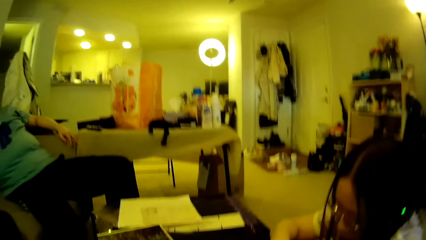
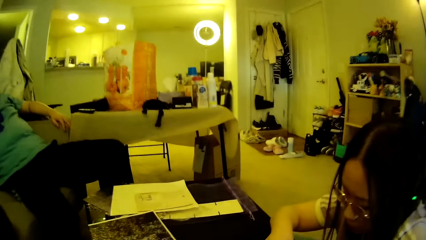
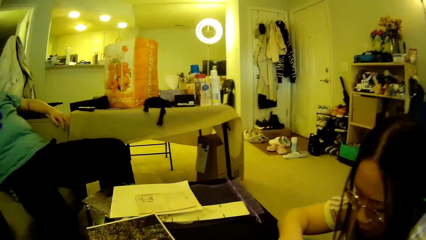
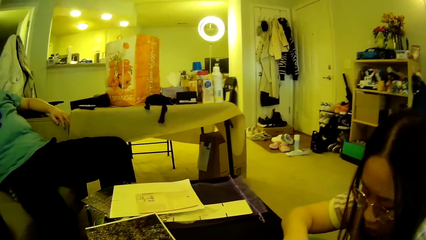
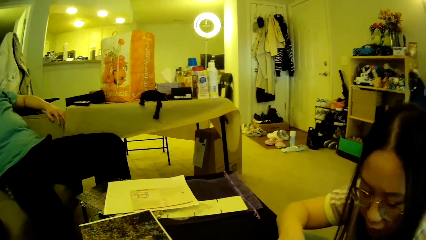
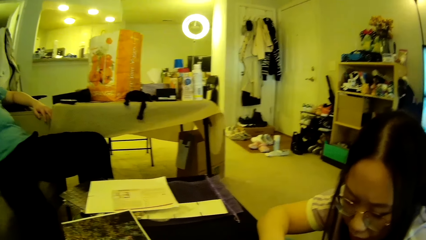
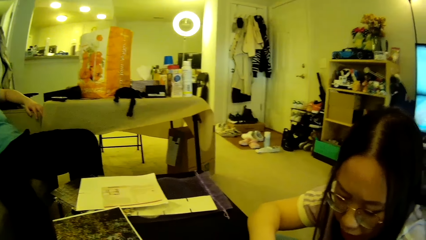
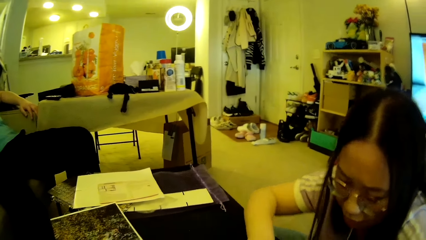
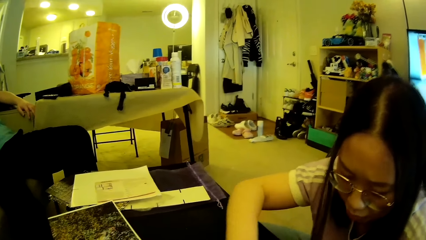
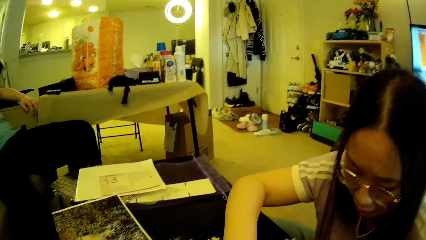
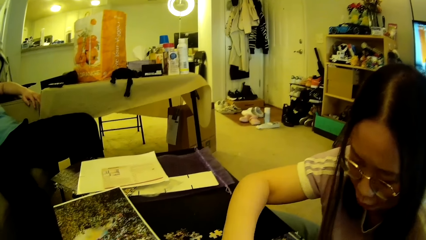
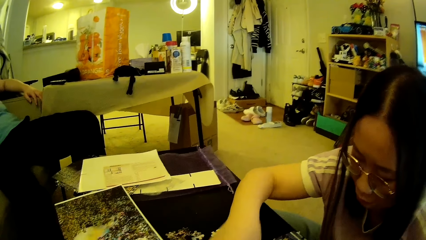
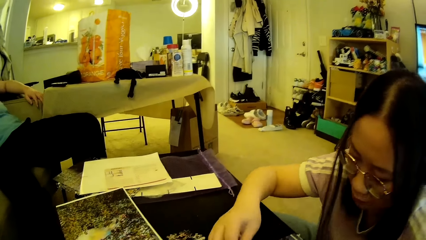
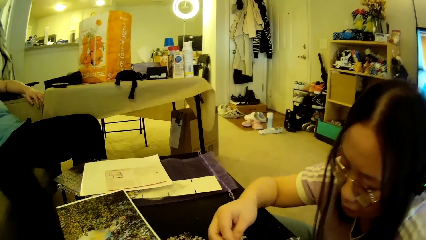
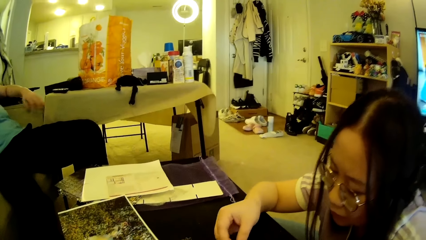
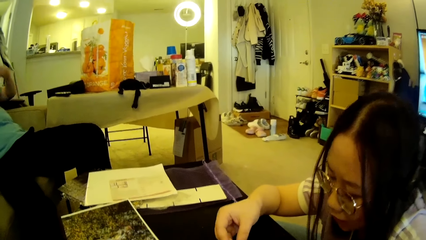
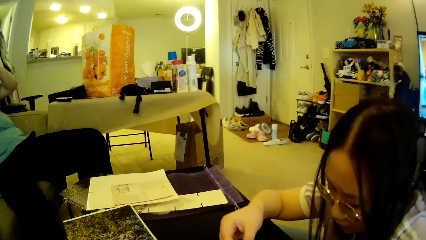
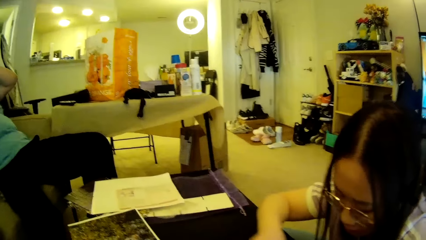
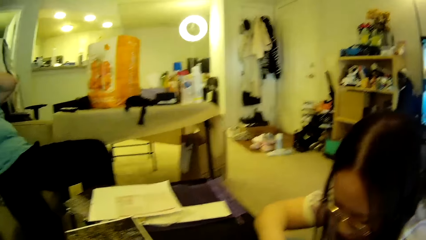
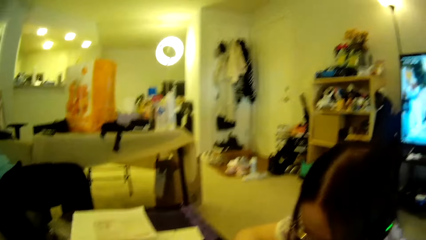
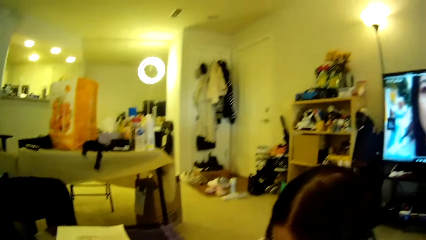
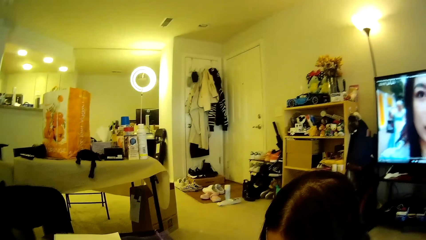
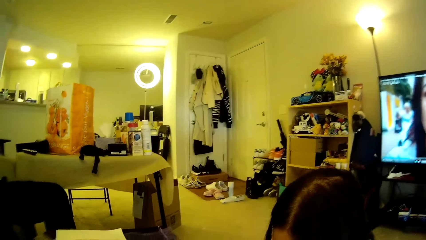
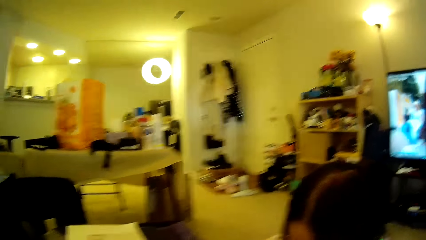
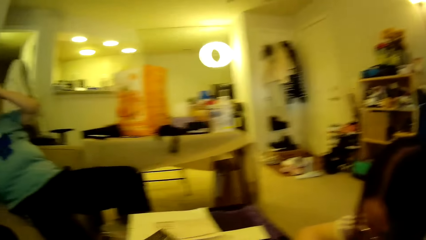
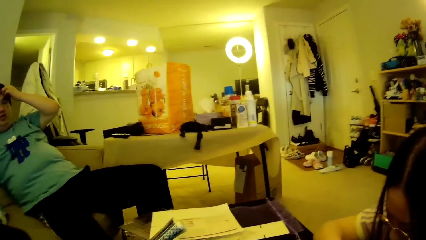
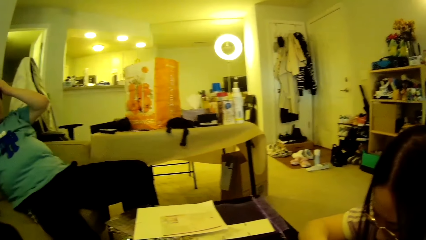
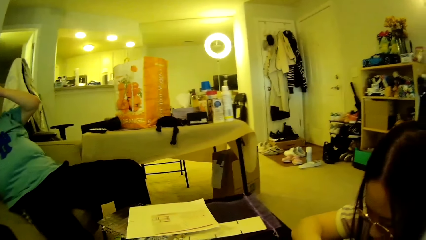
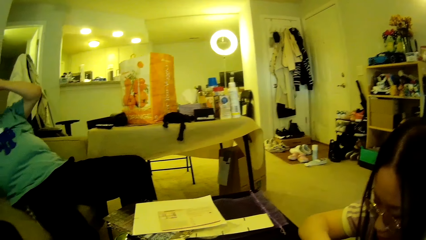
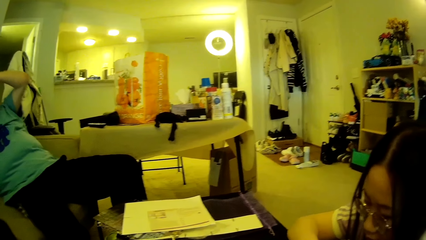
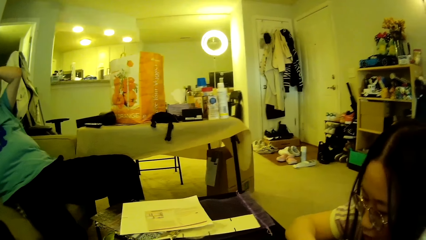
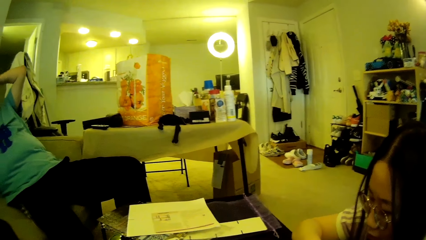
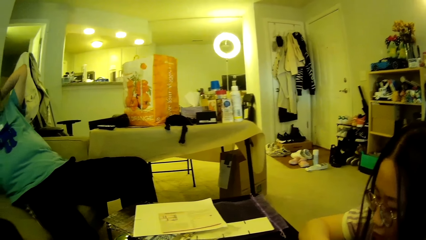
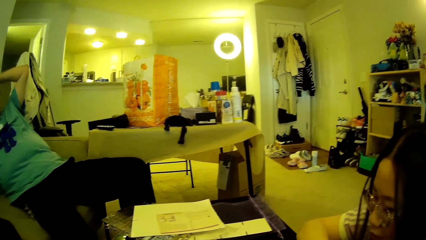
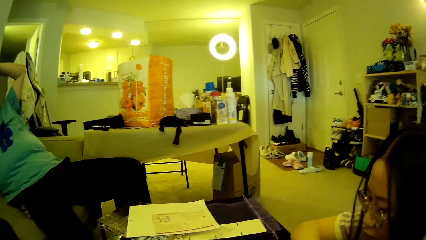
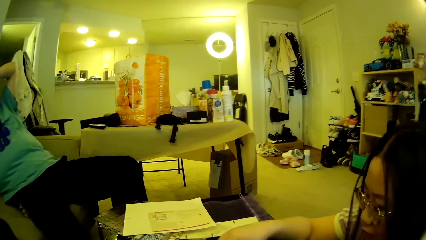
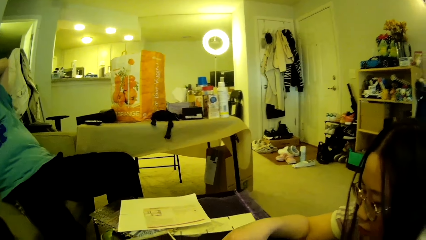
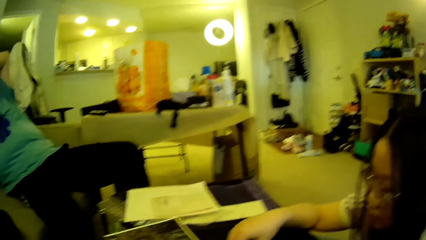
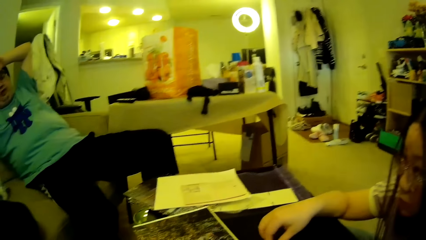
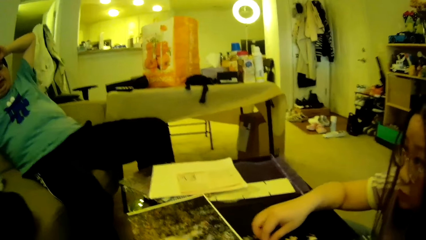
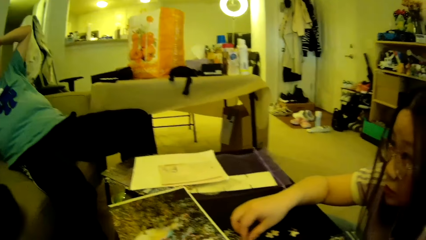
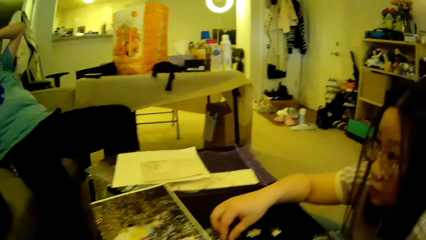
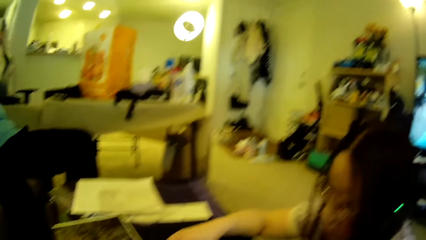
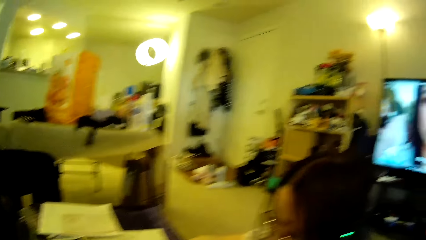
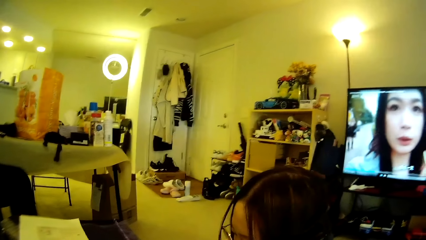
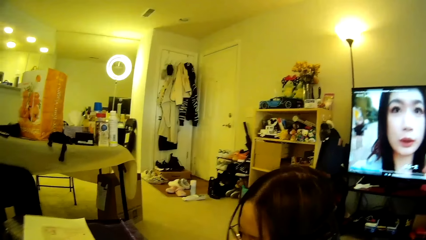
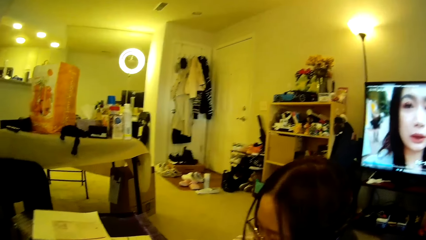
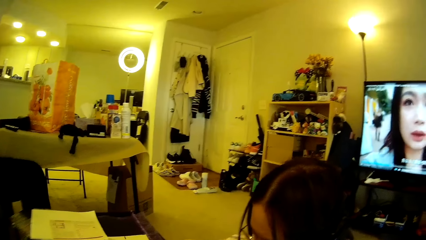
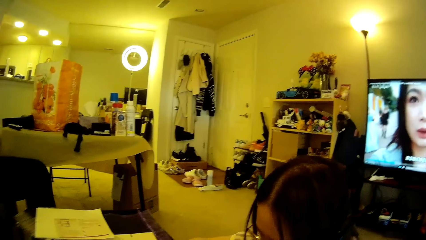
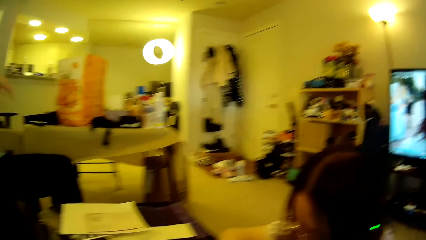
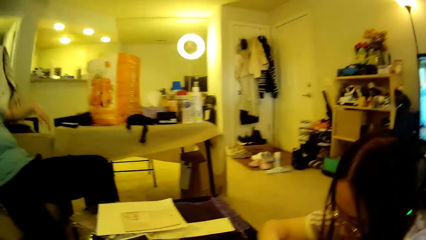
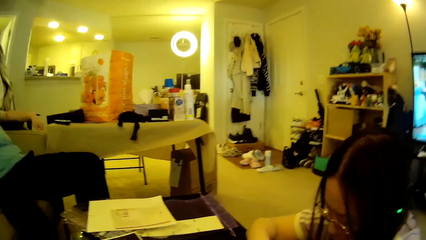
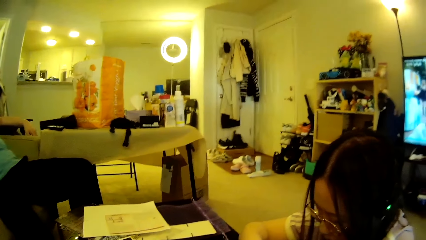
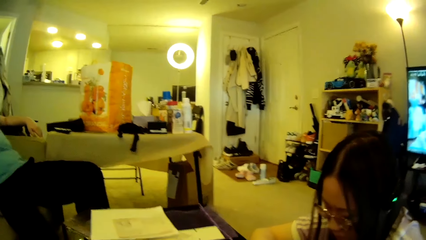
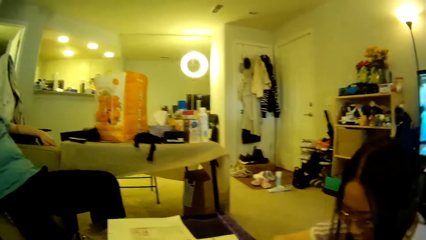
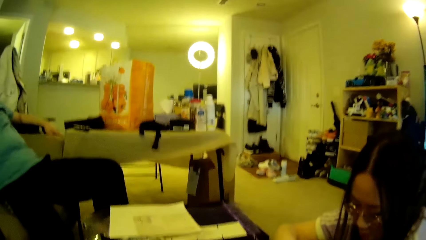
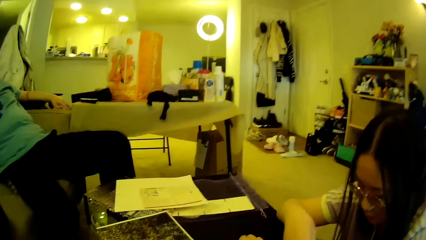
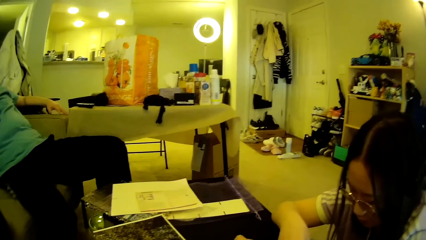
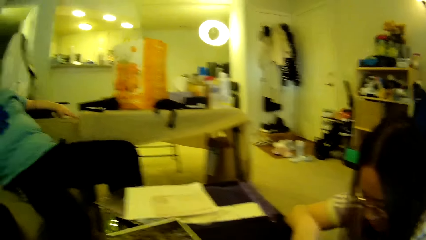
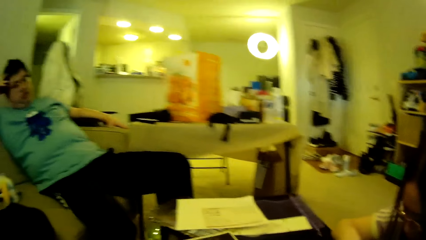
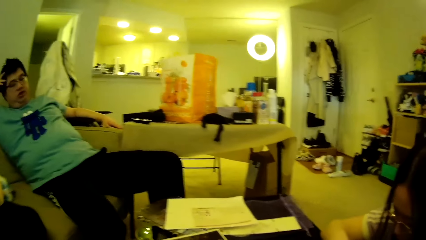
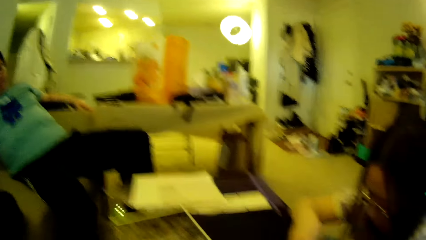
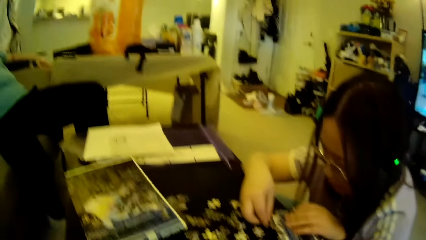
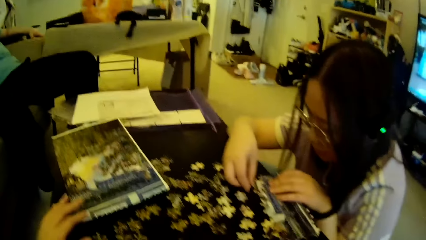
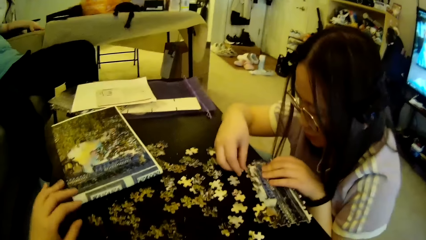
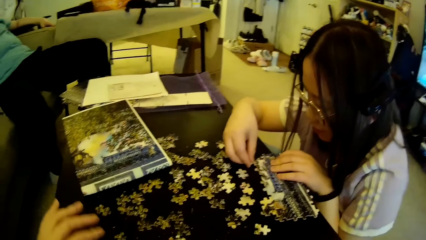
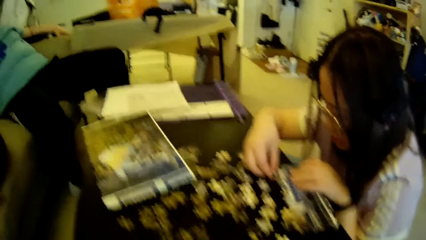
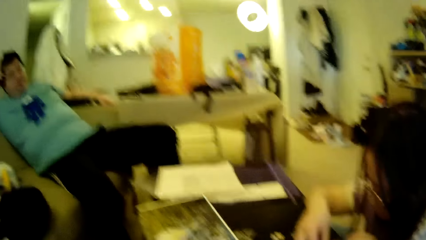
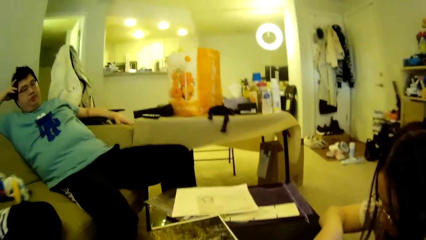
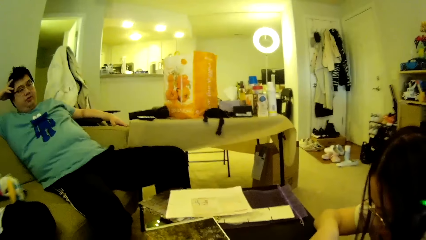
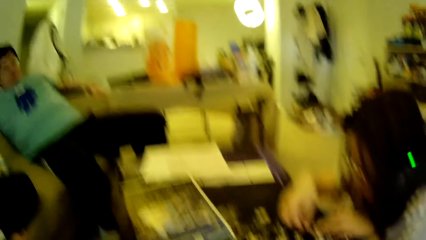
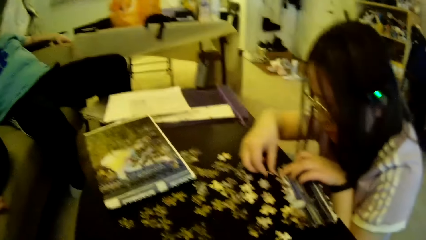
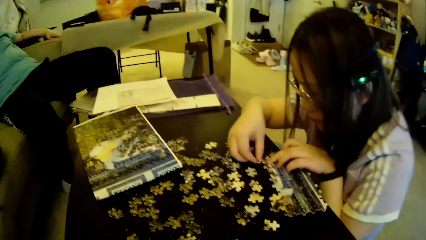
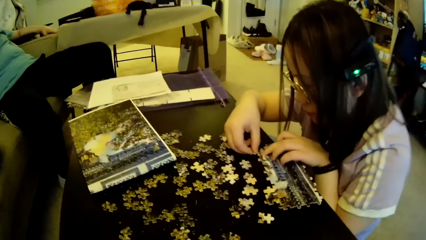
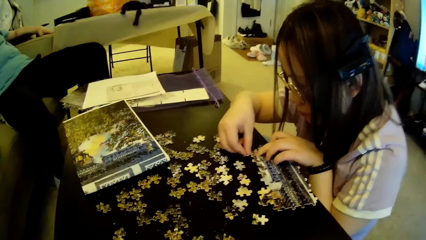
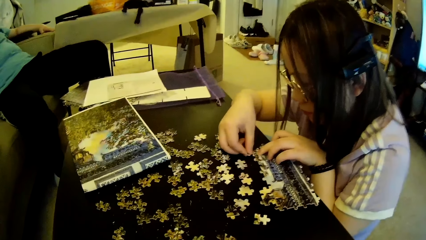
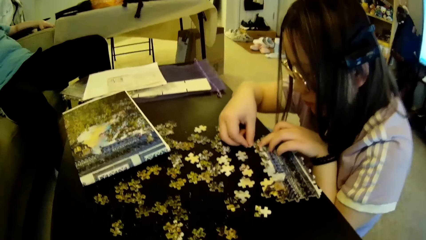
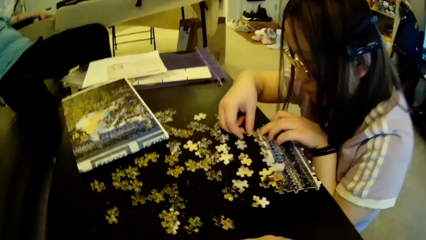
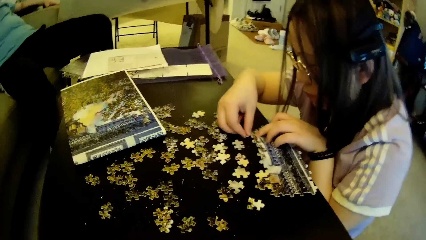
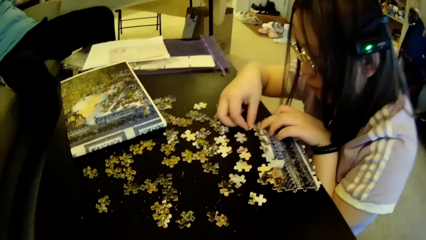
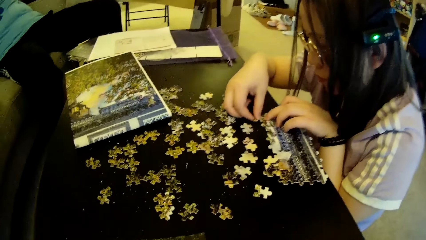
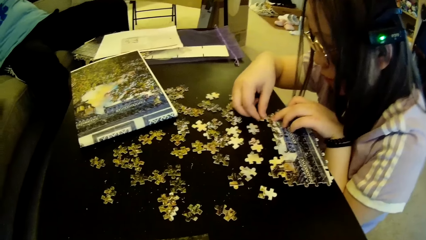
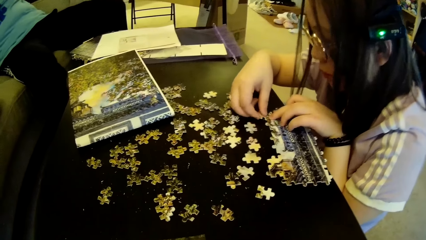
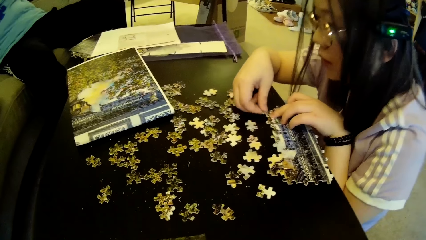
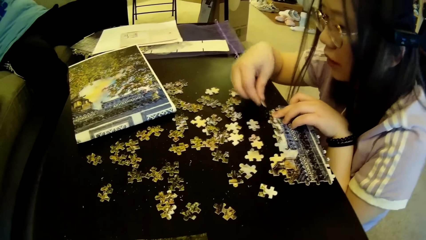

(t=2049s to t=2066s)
The camera wearer looks around. A man adjusts the hair using the left hand. The man moves the hand. The camera wearer looks around. The man adjusts a hand. The camera wearer releases a puzzle pattern on the table. They move the hand. The man looks at the computer. A lady fixes the model pieces. The lady adjusts a puzzle piece on the pattern.
